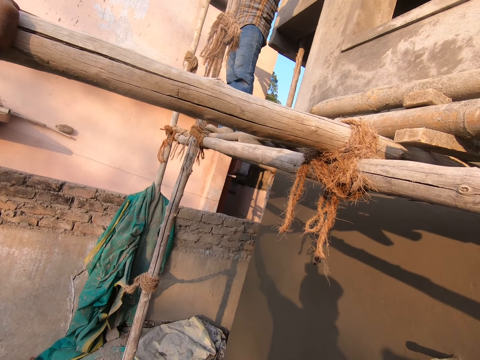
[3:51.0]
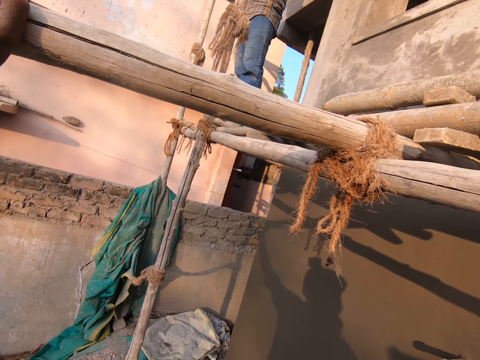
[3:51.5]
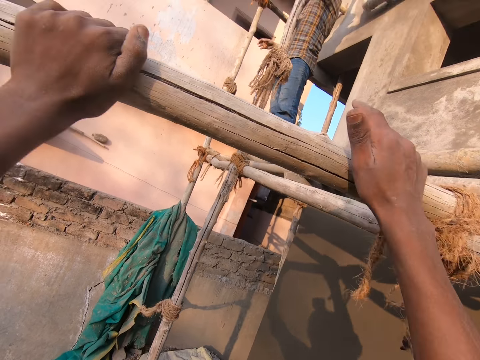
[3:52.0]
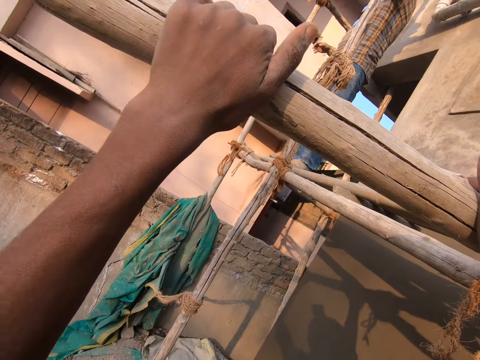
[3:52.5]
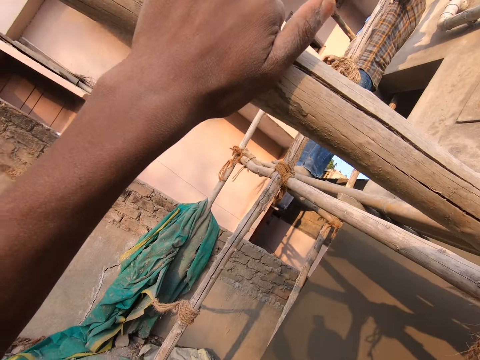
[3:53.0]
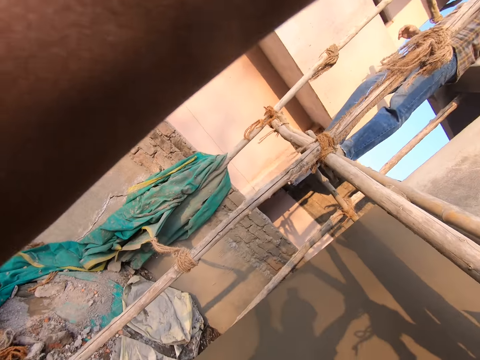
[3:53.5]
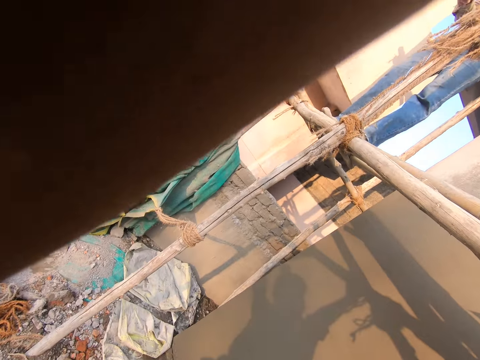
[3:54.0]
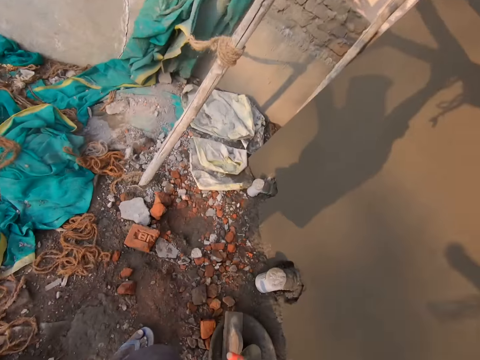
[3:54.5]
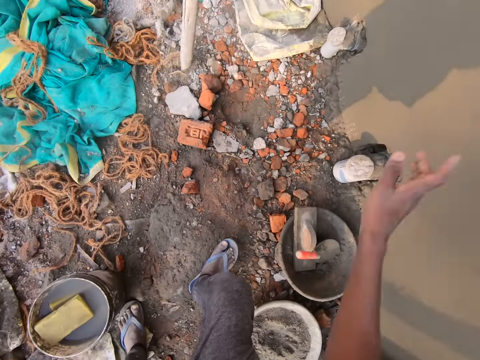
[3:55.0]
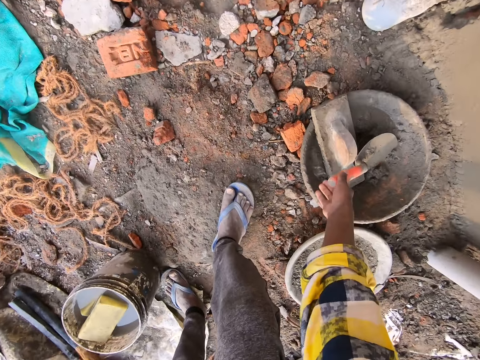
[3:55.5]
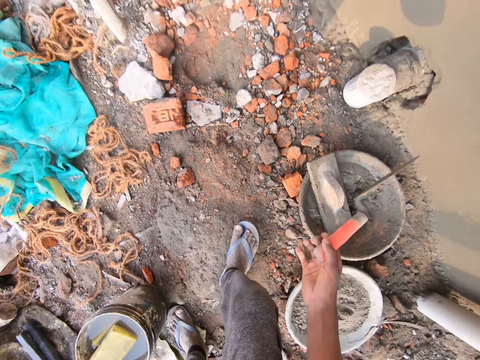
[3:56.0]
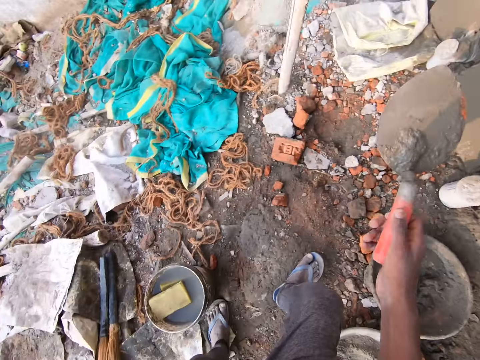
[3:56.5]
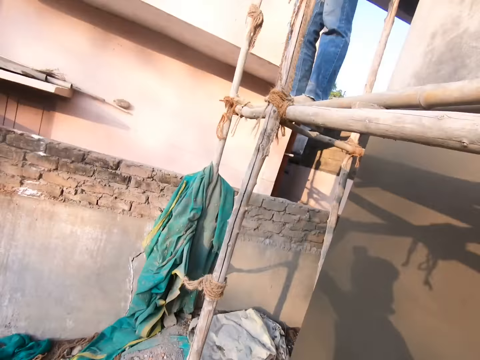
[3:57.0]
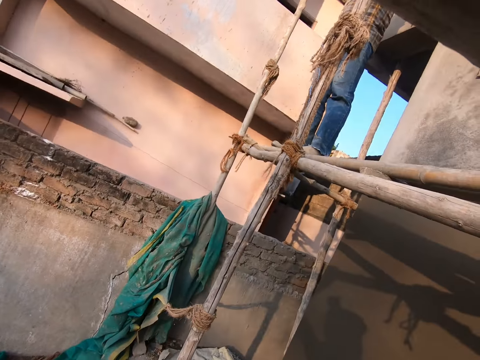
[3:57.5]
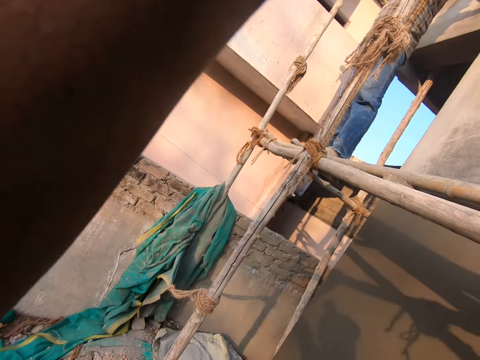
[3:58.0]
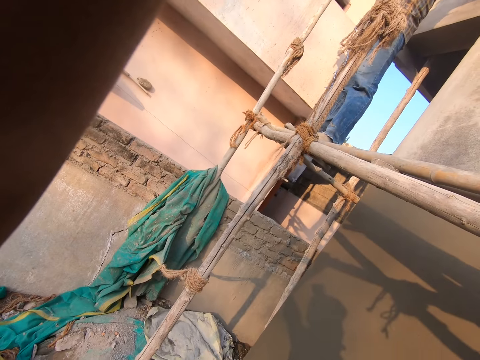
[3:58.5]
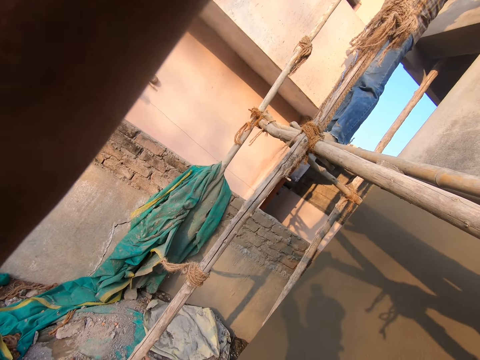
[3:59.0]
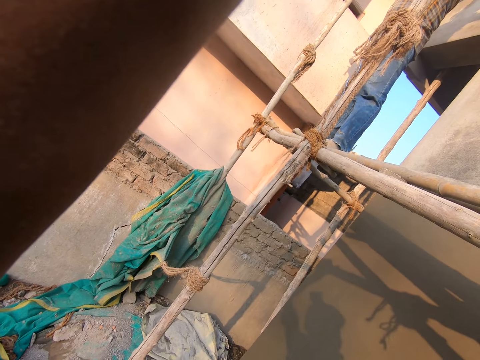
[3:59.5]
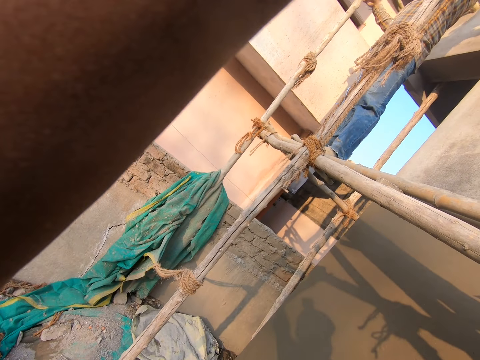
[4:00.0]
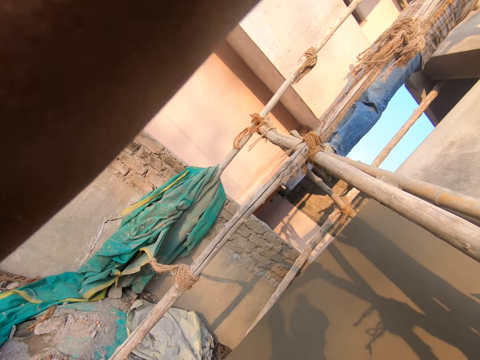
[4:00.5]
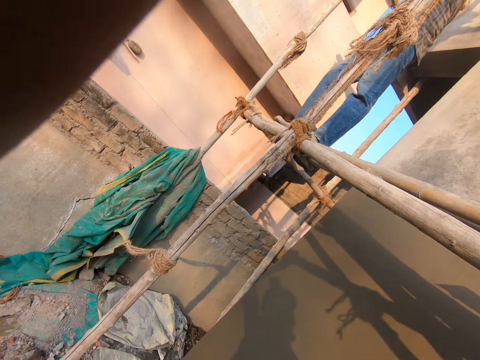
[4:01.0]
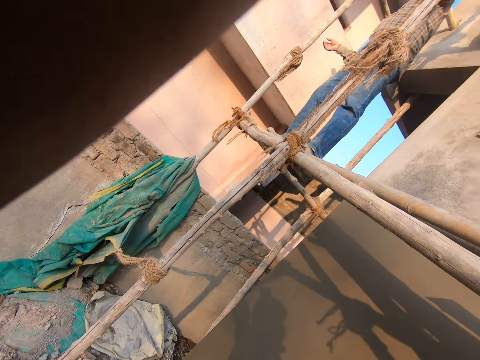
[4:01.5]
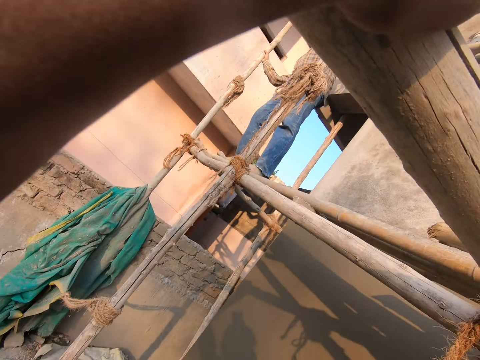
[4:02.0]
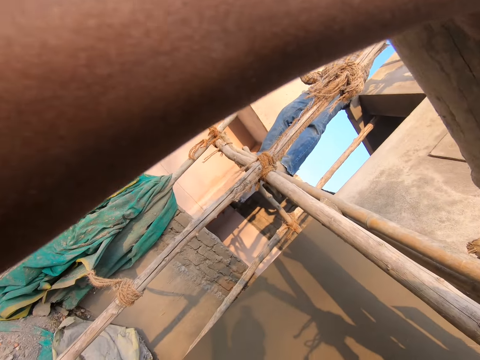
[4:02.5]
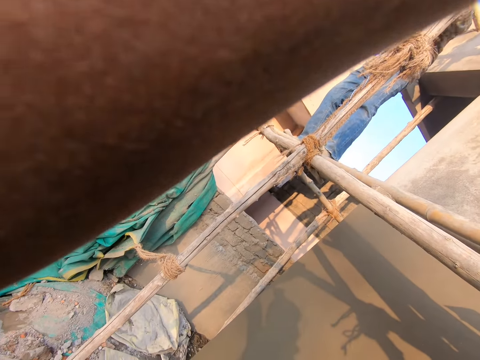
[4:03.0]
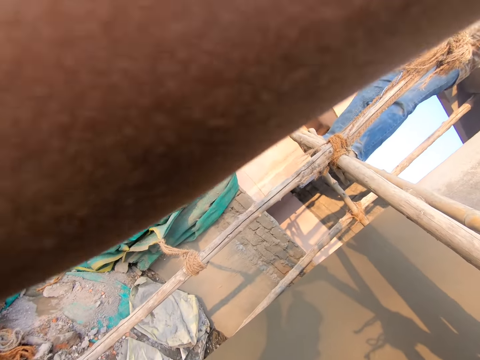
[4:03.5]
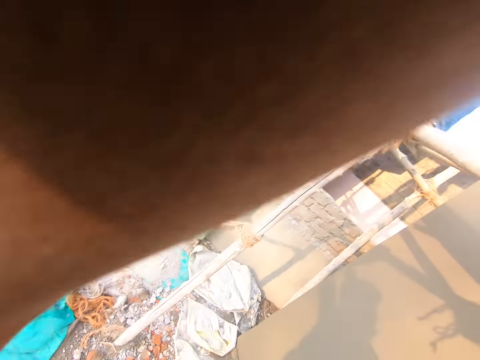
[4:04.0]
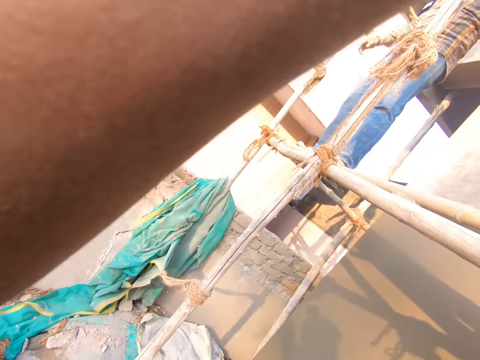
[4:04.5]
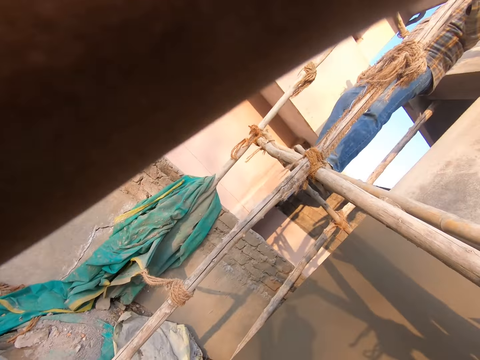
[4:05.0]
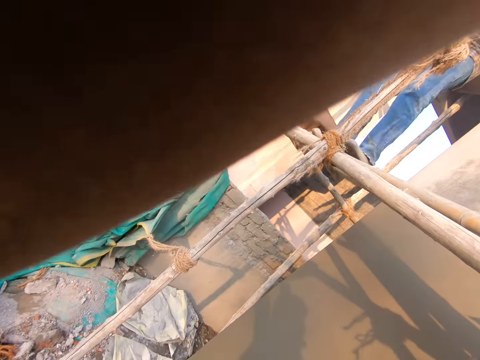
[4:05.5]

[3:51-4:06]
The camera wearer holds a part of the scaffold with both his hands. He talks to a man. He bends towards the ground, picks up the trowel with the right hand, and stands up. The man talks to the camera wearer and another man. The camera wearer looks around. He stares at the first man. The first man holds a part of the scaffold with his right hand. The other man talks to the camera wearer and the first man.

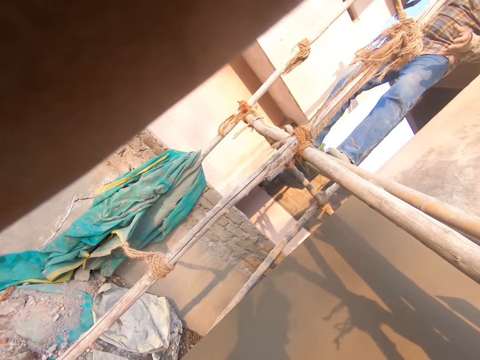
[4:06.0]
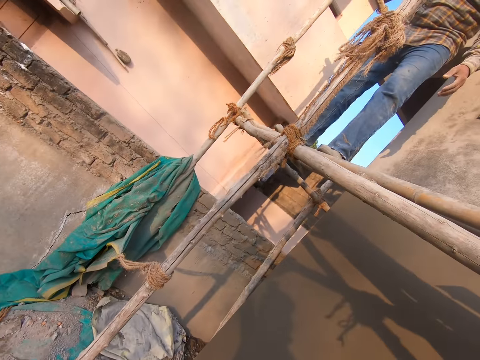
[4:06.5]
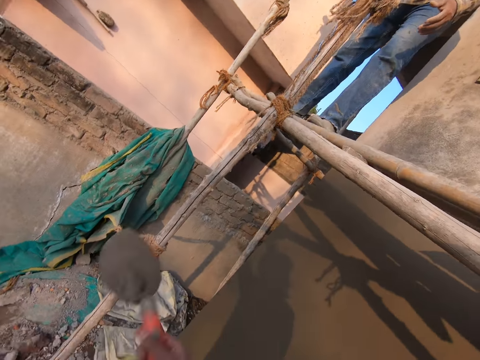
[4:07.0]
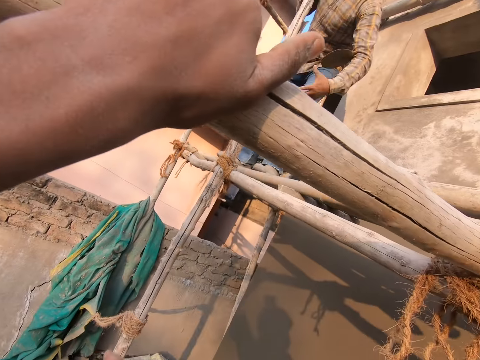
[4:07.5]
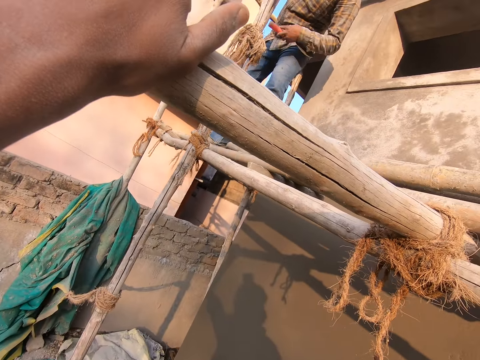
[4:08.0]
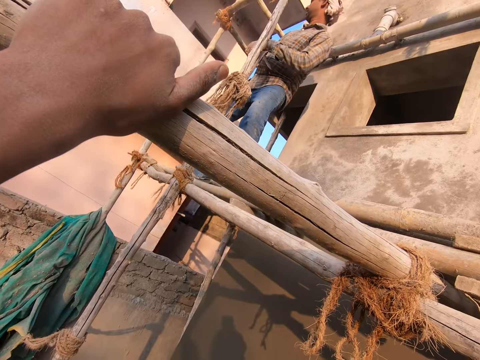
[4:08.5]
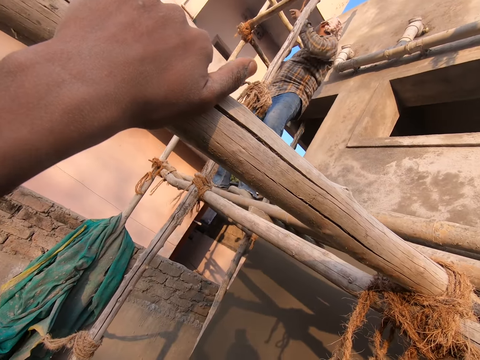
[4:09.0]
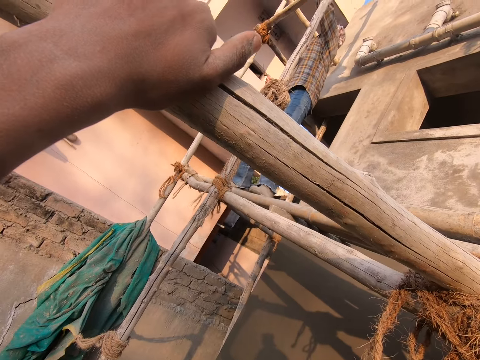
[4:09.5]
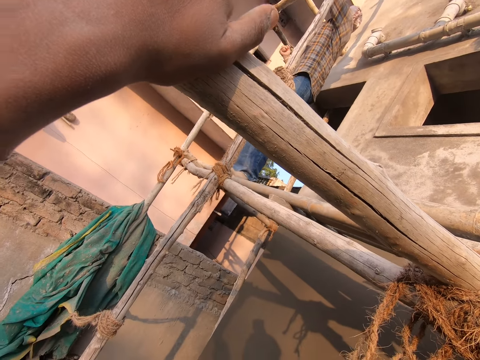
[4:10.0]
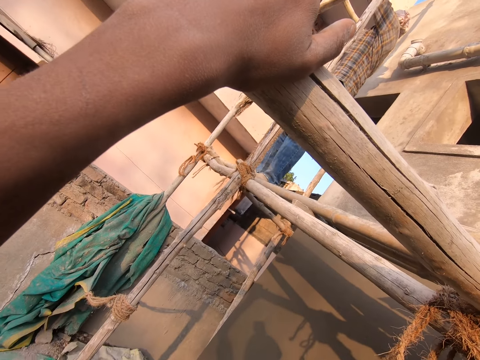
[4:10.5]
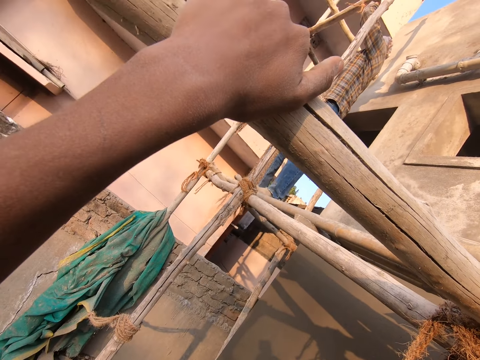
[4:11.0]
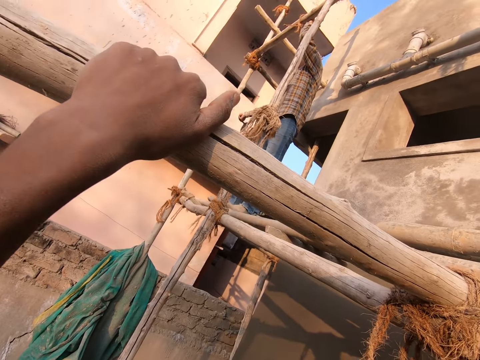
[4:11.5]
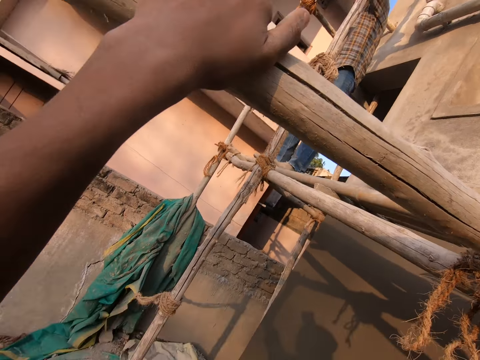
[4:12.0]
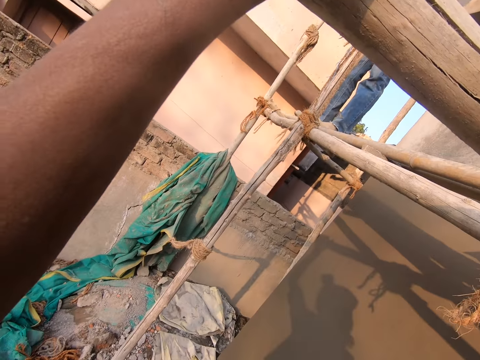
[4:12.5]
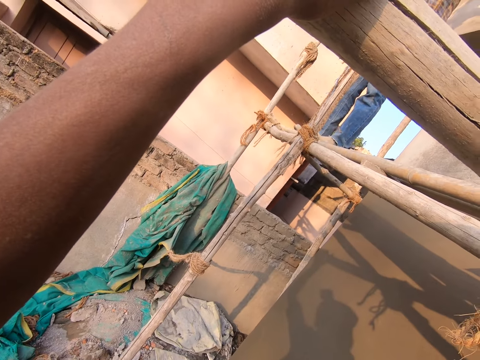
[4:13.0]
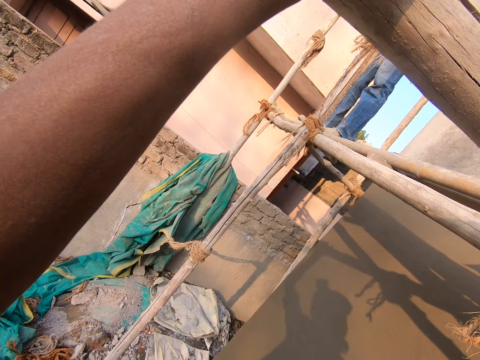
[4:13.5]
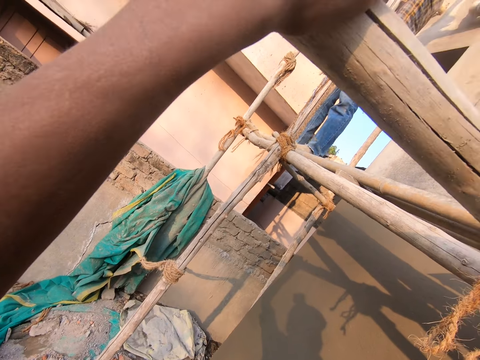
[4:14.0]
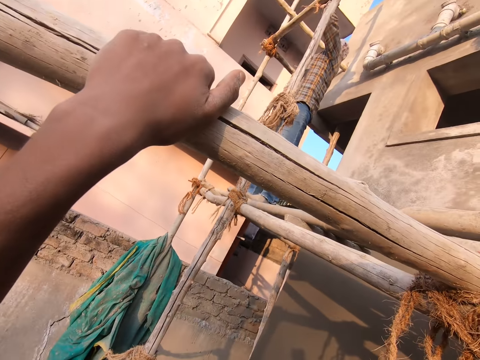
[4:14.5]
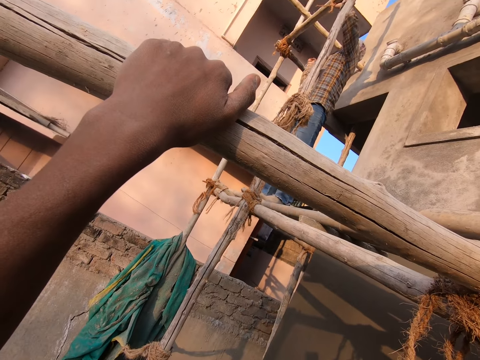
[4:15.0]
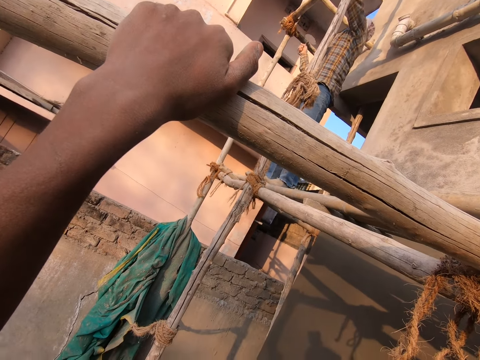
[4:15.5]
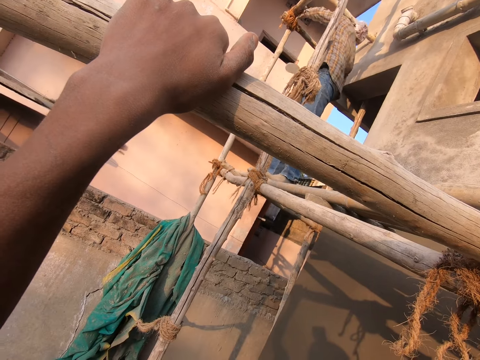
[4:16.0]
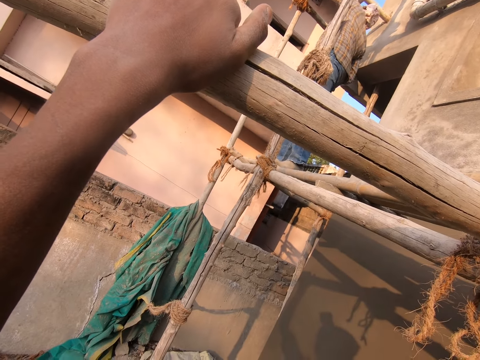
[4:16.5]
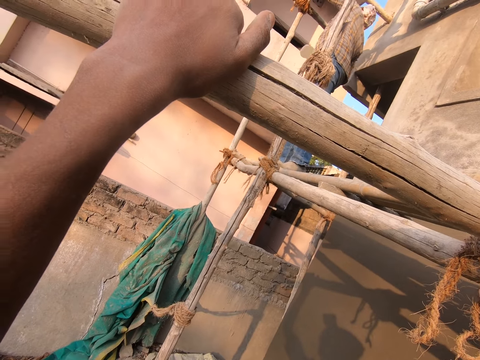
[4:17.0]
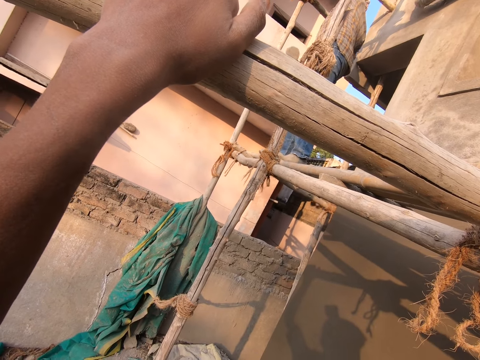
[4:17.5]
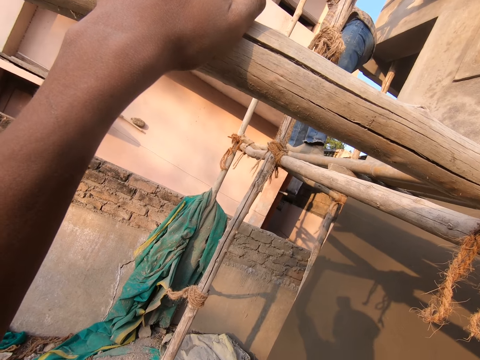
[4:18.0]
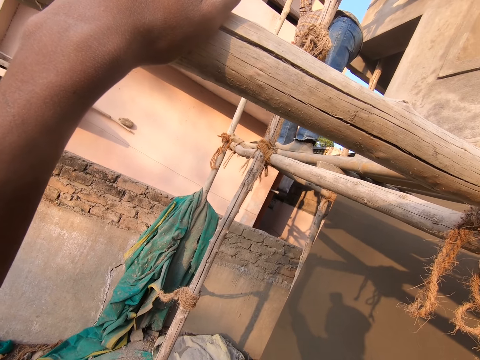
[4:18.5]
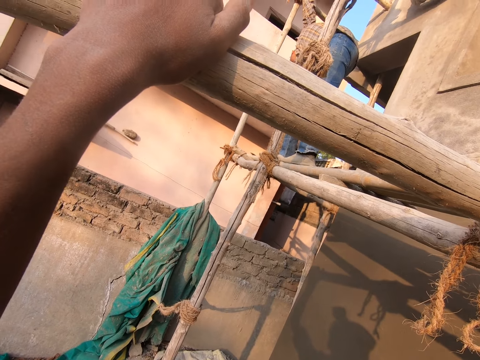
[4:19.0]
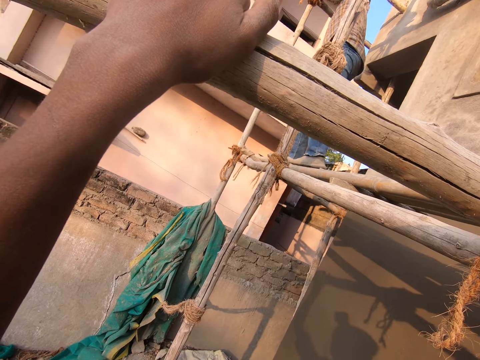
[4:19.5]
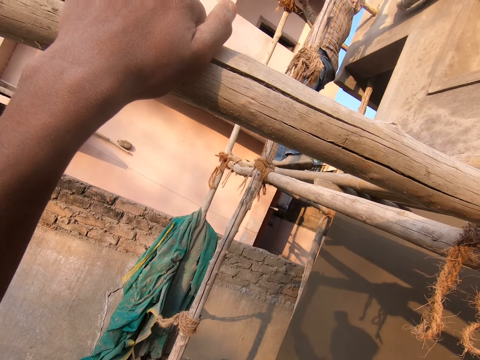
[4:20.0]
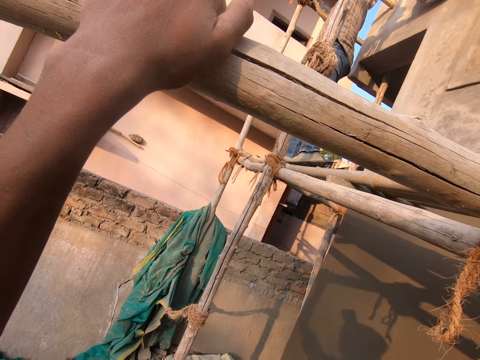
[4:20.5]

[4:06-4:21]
The camera wearer throws the trowel at a man. The man places the trowel in his right hand and holds a part of the scaffold with his left hand. The man hits a part of the scaffold with the trowel. The man bends towards the ground and places the trowel on the scaffold. The man stands up and holds a part of the scaffold with both his hands.
